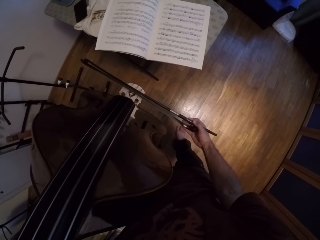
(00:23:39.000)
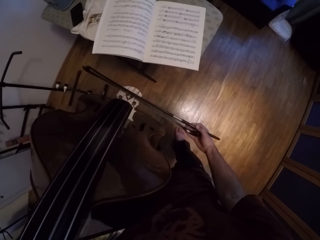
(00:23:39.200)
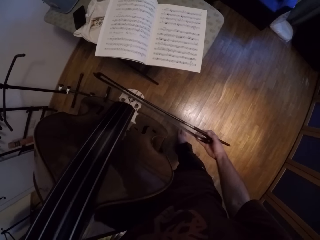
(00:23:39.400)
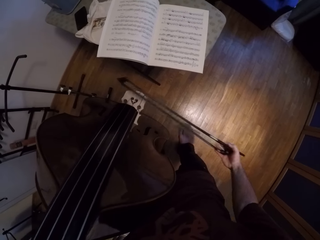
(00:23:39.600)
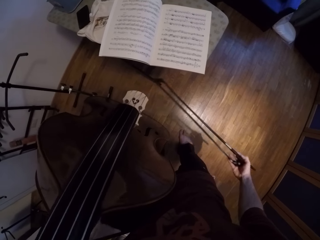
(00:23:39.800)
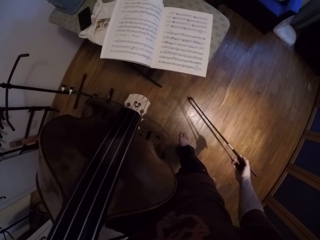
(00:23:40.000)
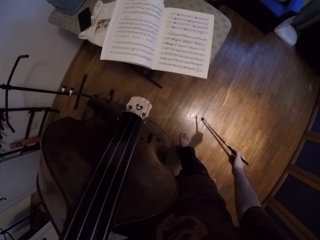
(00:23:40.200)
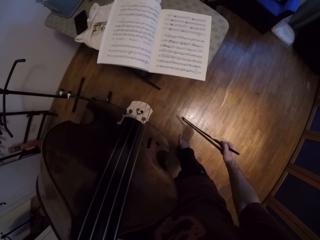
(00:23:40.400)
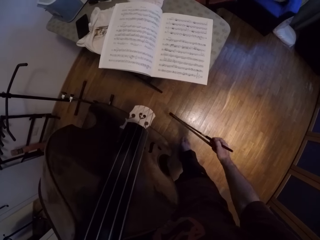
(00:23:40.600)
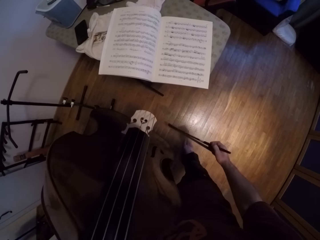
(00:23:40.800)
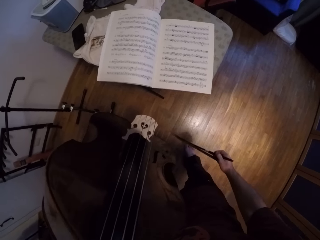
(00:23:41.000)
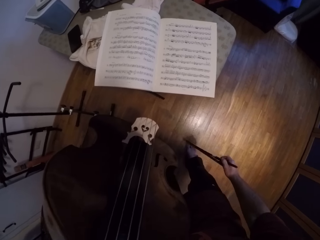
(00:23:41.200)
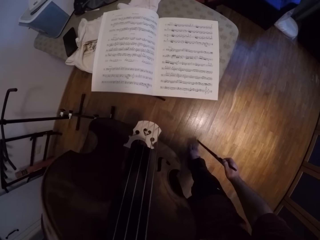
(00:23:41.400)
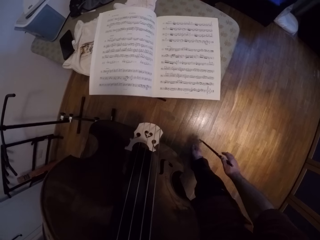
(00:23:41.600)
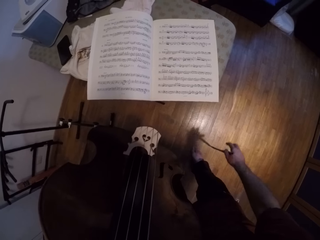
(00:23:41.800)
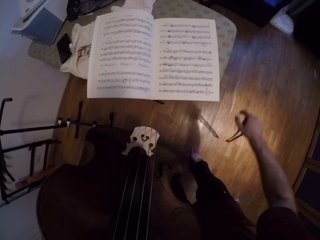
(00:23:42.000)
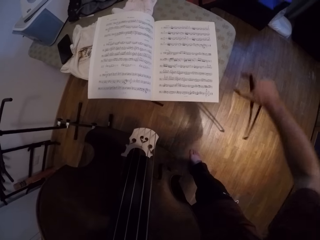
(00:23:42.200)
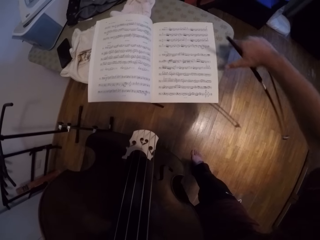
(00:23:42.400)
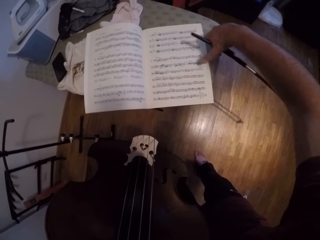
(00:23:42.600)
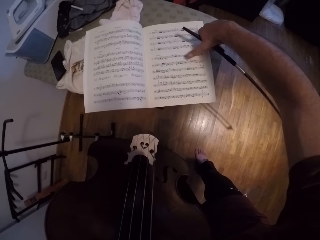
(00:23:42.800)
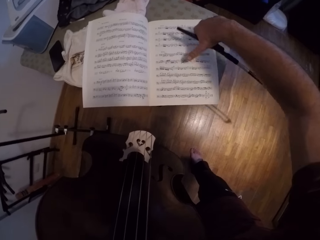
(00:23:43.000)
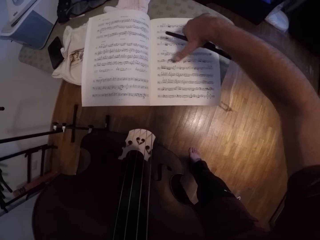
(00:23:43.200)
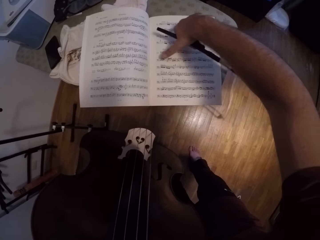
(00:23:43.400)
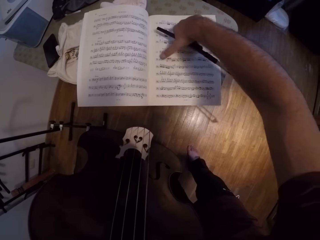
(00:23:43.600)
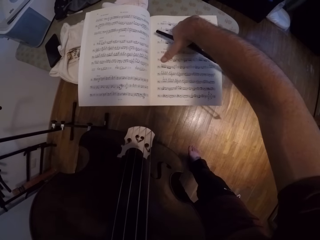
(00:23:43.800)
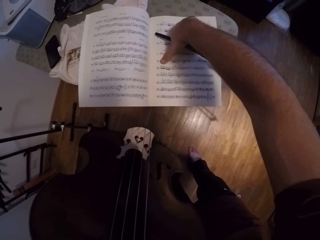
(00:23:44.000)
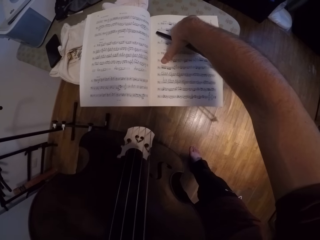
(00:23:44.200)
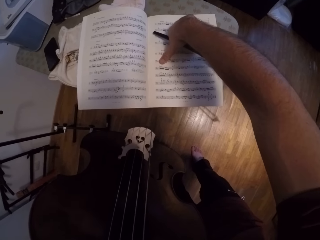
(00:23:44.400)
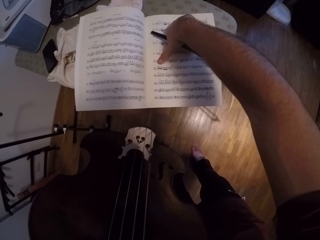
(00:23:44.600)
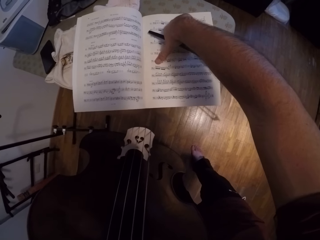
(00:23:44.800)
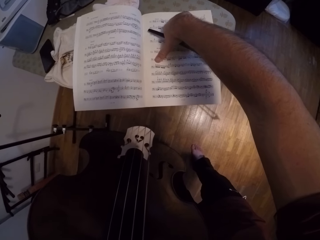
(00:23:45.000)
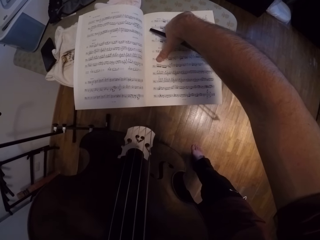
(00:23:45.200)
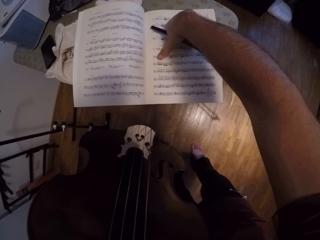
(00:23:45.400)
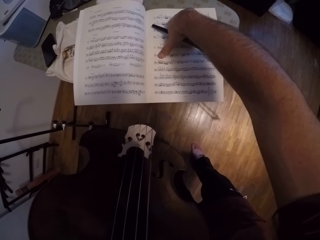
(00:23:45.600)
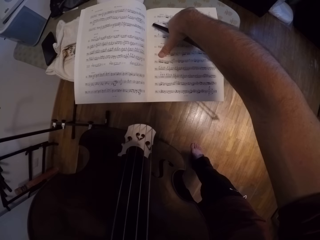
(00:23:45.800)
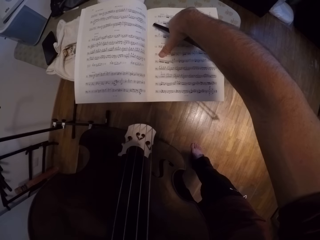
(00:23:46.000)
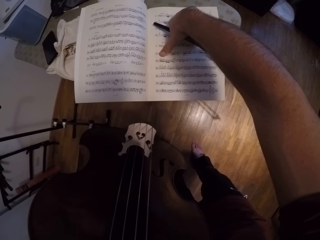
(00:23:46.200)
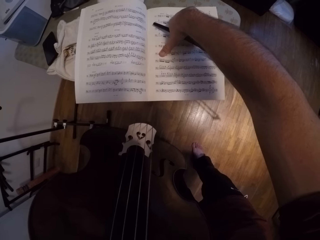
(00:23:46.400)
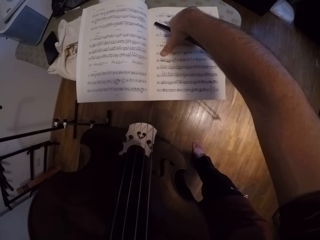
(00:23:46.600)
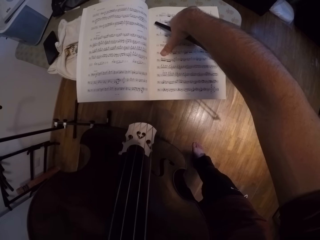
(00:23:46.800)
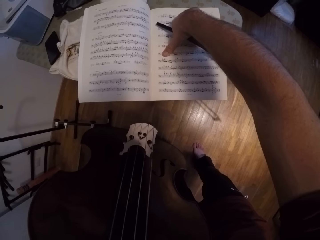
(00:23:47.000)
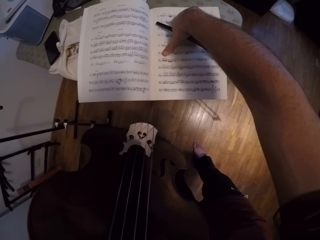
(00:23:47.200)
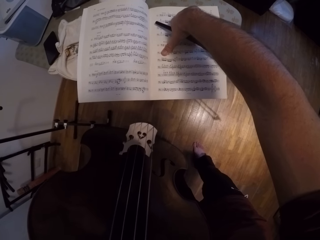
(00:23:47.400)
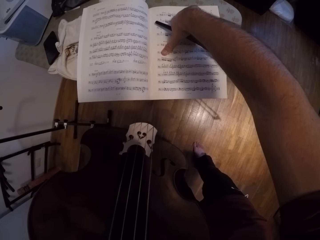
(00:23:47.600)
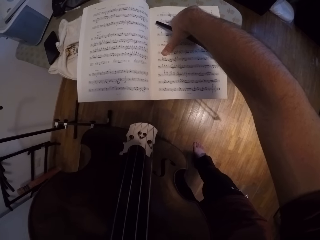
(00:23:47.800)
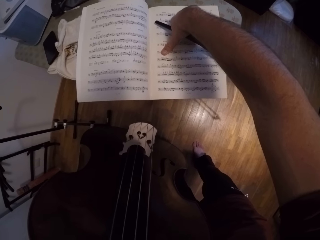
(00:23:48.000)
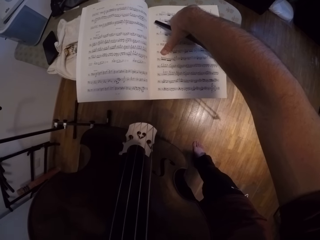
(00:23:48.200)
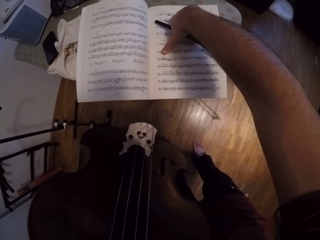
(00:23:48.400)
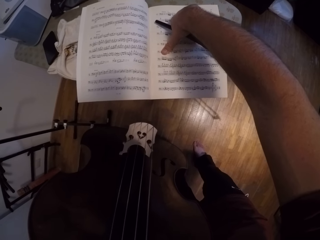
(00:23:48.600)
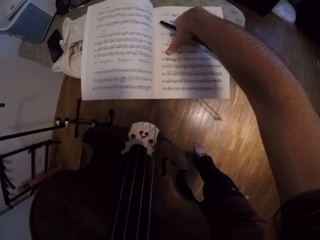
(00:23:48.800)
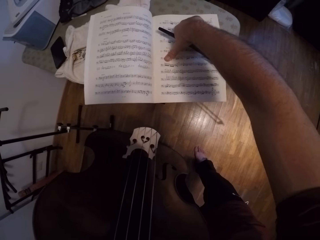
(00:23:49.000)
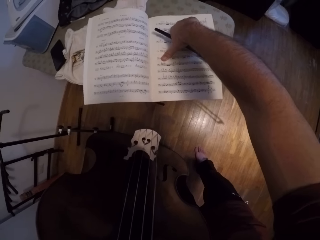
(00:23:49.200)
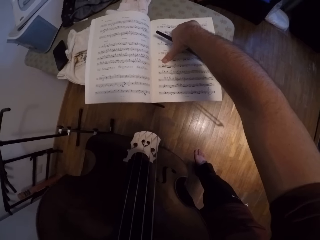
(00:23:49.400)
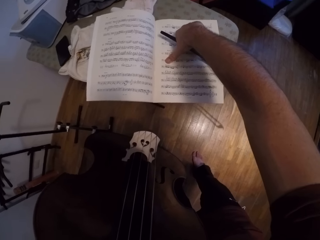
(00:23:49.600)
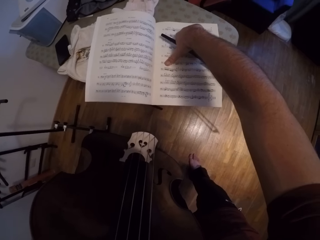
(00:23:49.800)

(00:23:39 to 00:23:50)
The camera wearer holds the Jules Pajeot in his right hand. He pauses. He points at a book with his right hand. He touches the music book.

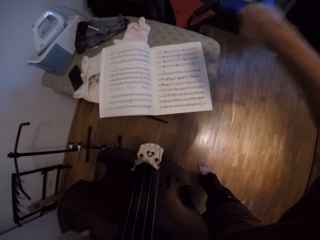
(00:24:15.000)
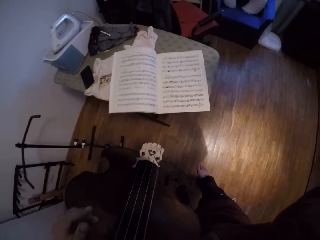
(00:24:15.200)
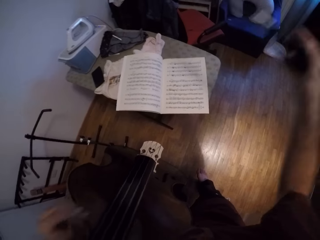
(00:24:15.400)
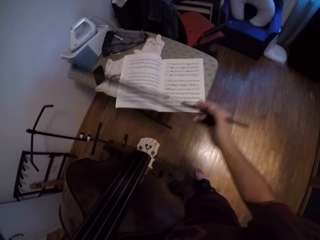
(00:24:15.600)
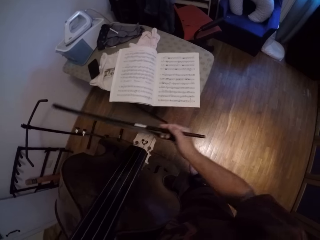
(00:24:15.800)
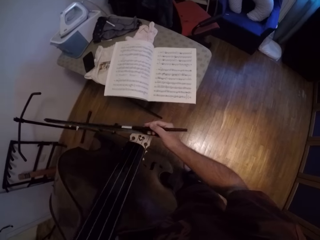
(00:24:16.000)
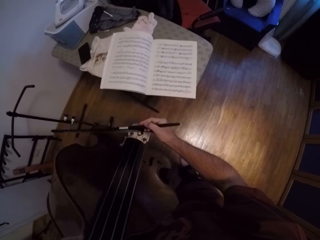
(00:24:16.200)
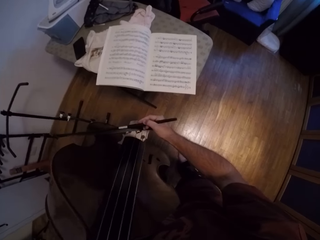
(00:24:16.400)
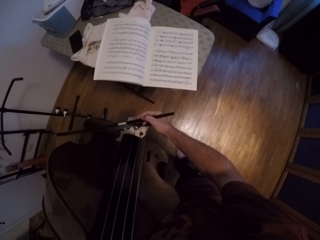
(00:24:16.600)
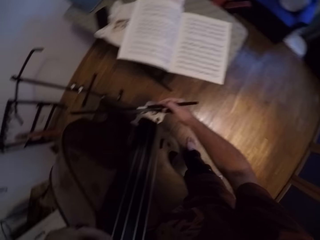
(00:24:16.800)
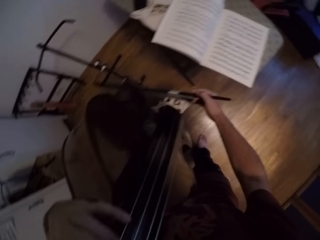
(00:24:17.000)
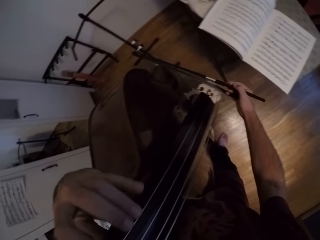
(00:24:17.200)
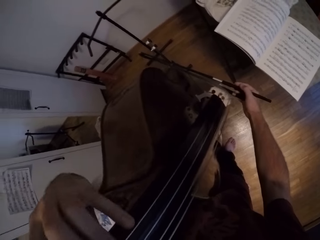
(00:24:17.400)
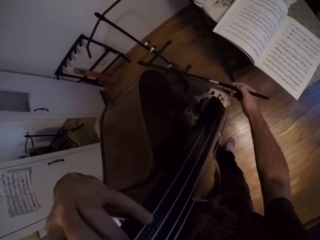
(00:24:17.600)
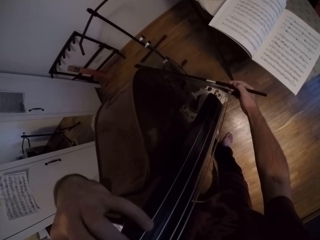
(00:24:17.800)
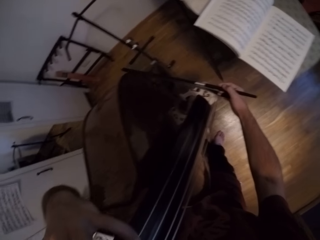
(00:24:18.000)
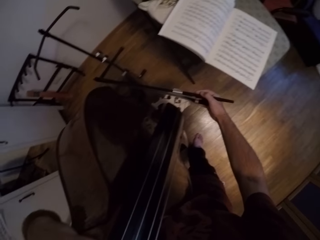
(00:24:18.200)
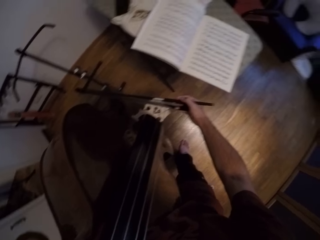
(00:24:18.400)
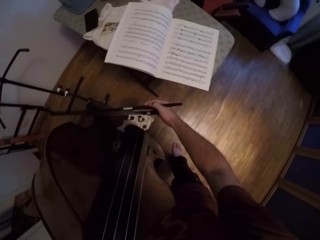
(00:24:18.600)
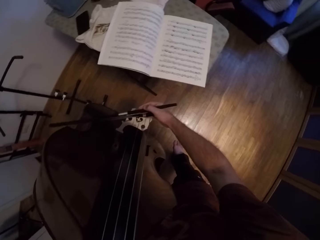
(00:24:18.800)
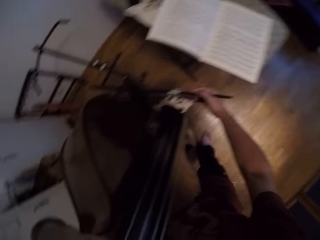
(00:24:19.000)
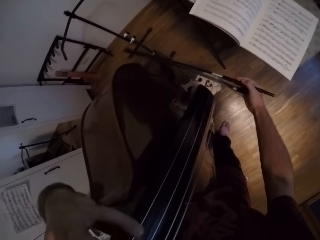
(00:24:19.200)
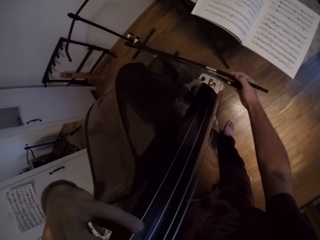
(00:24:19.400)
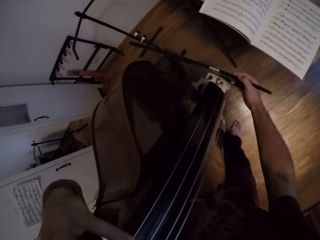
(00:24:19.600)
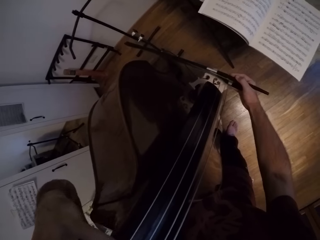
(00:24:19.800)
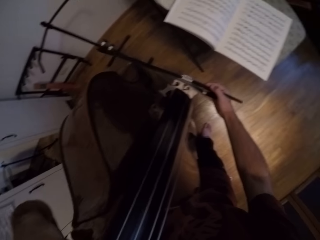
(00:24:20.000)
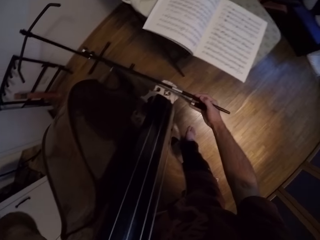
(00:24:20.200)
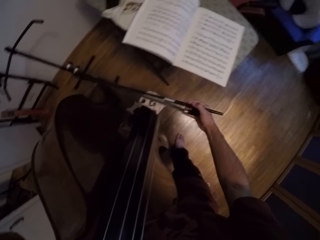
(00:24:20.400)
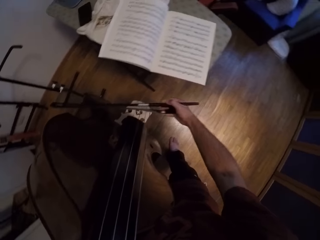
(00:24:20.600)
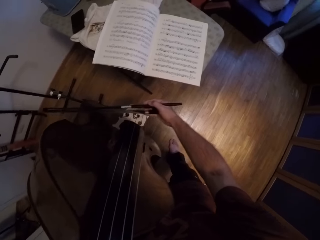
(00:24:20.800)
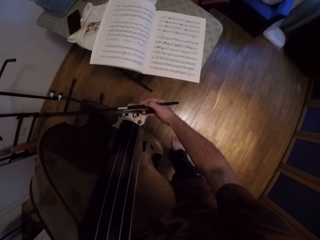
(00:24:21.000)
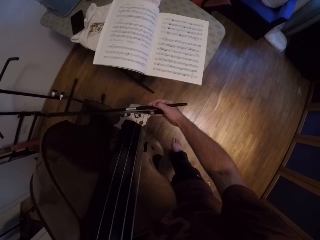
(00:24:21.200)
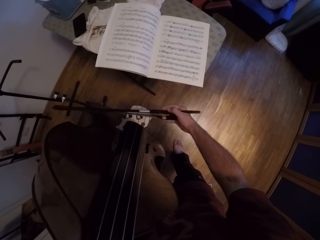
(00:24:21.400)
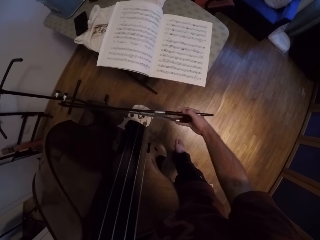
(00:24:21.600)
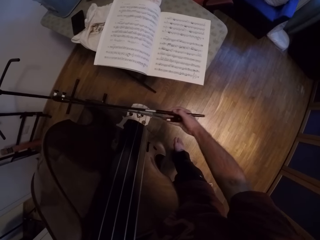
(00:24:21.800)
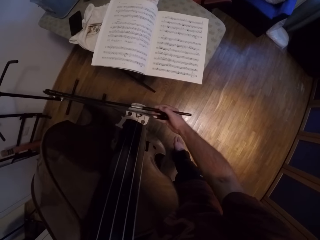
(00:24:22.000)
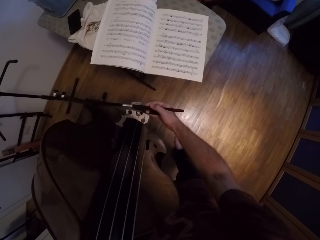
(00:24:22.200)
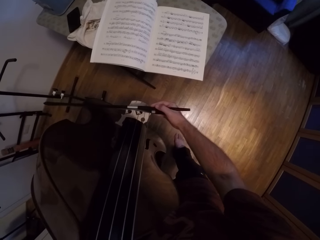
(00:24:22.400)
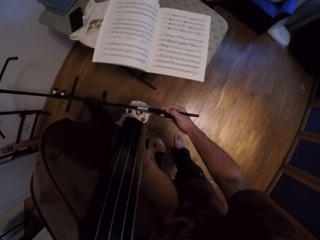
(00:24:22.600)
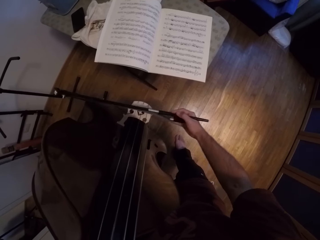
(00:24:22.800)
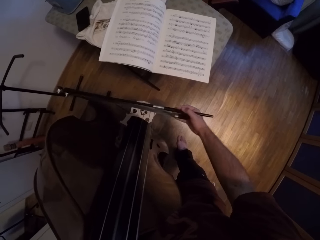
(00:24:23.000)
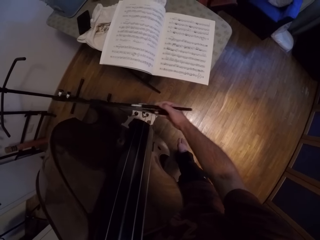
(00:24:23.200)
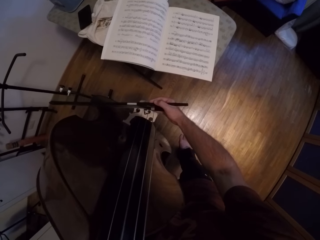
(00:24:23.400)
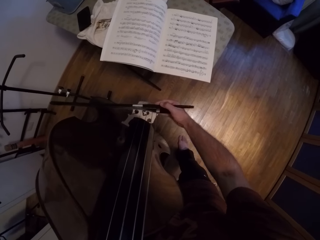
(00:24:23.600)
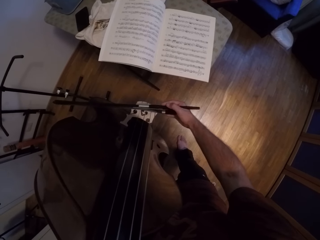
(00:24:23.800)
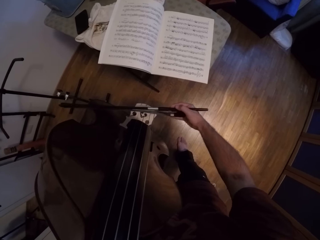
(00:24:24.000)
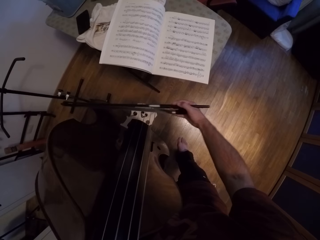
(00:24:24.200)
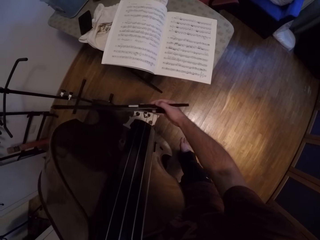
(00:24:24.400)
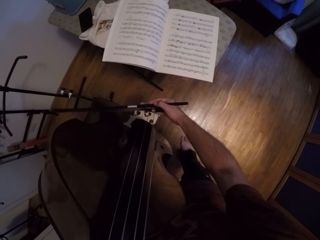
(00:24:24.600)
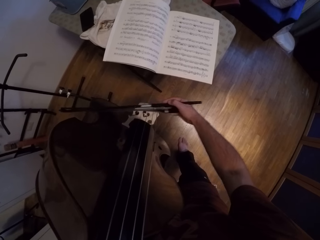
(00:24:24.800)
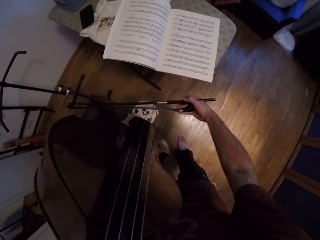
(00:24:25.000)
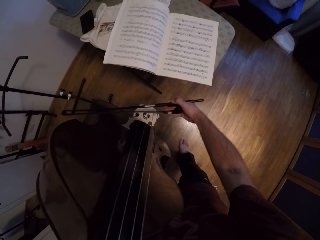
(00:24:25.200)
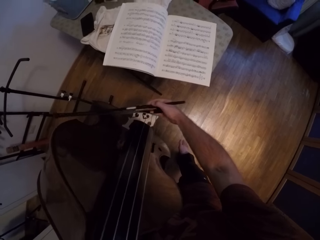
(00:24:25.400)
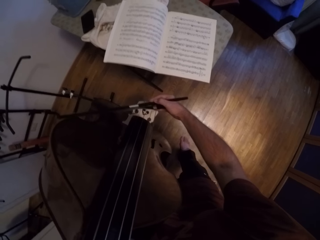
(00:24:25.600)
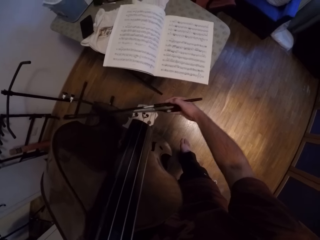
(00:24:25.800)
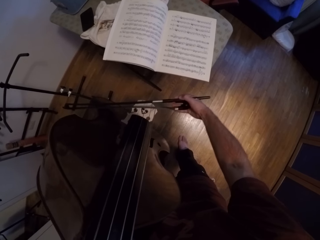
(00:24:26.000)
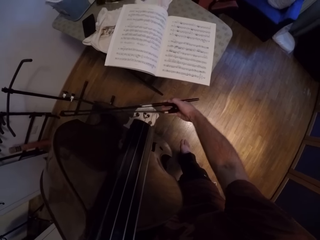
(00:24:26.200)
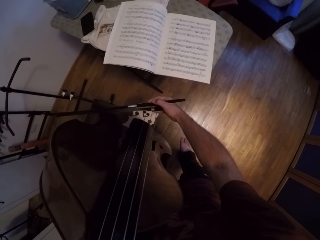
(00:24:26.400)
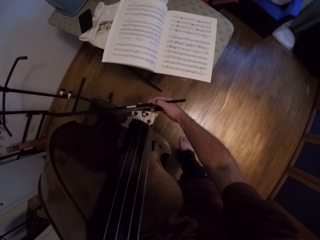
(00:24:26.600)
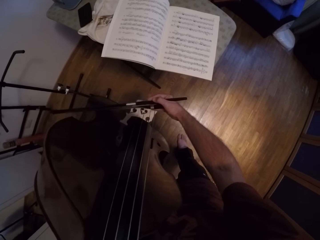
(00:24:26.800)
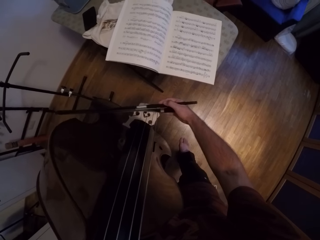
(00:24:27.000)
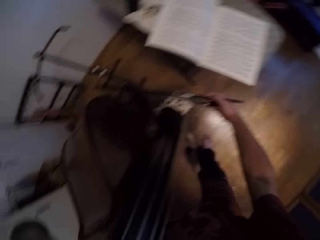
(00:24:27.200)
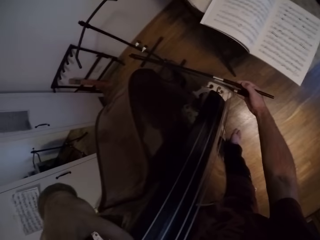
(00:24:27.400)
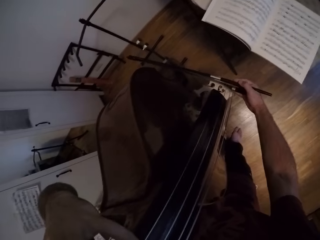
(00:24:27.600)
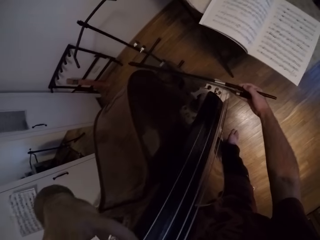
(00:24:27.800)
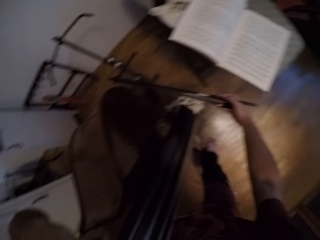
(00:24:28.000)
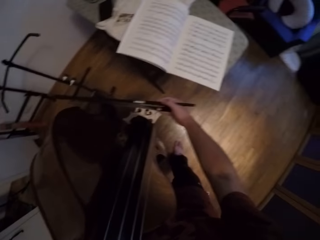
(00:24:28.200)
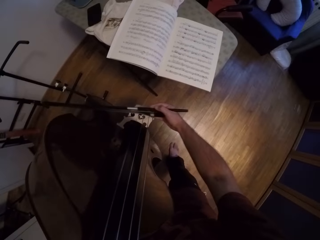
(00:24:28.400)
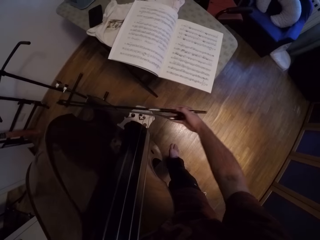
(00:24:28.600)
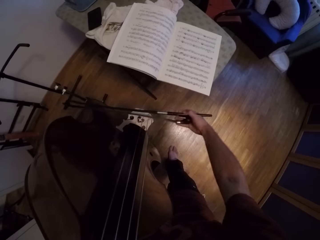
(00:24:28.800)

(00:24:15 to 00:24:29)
The camera wearer holds the Jules Pajeot in his right hand. He plays the strings with his left hand on the violin or guitar. He plays the violin.
